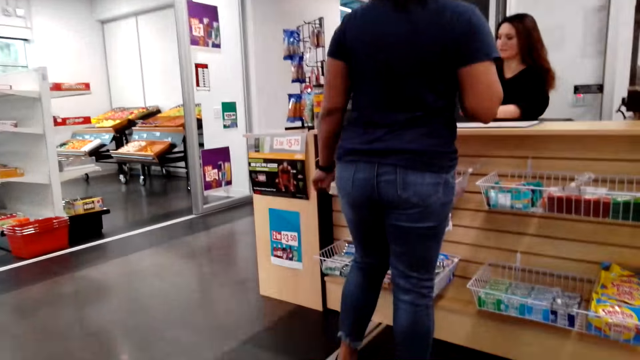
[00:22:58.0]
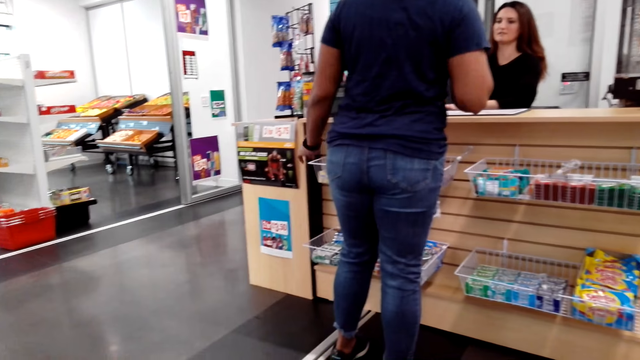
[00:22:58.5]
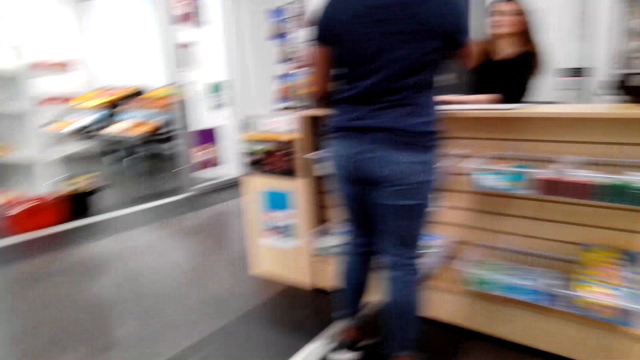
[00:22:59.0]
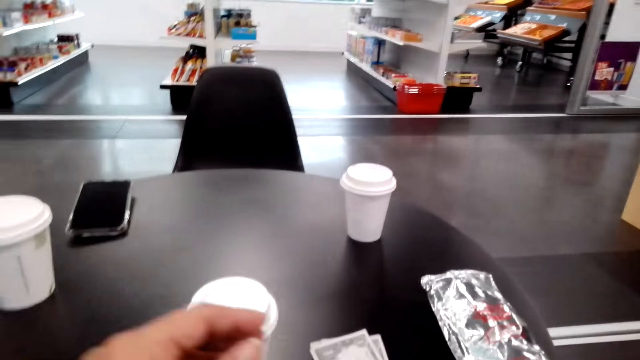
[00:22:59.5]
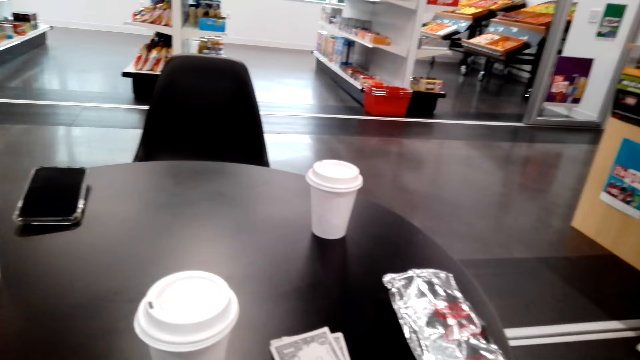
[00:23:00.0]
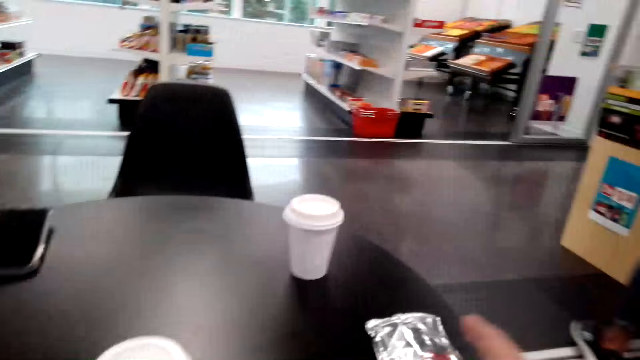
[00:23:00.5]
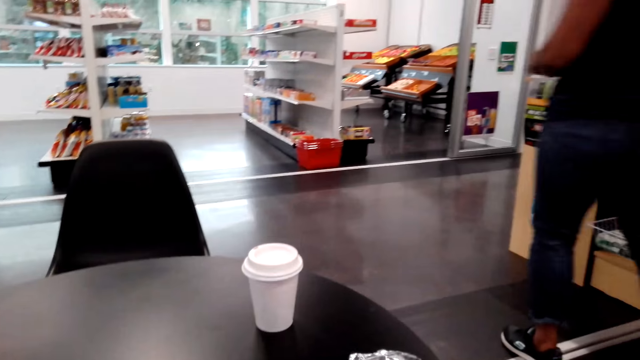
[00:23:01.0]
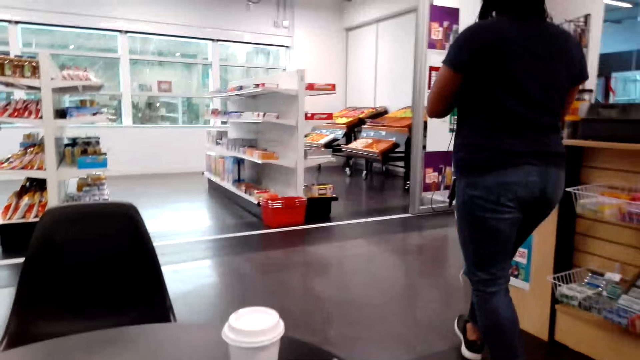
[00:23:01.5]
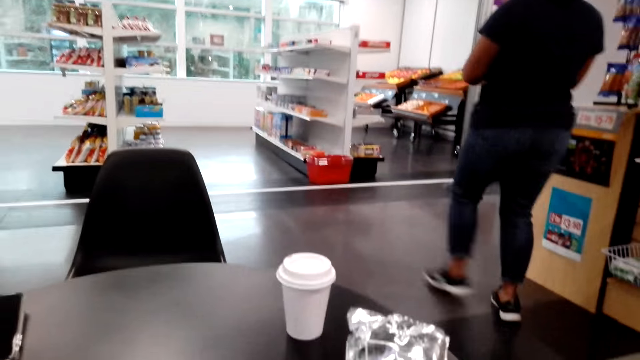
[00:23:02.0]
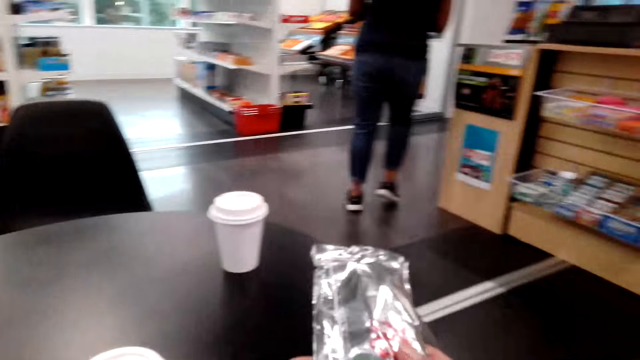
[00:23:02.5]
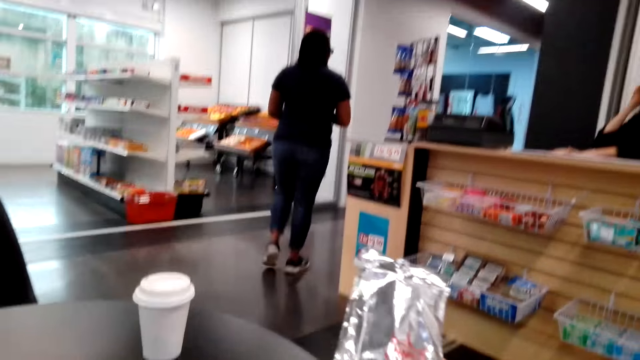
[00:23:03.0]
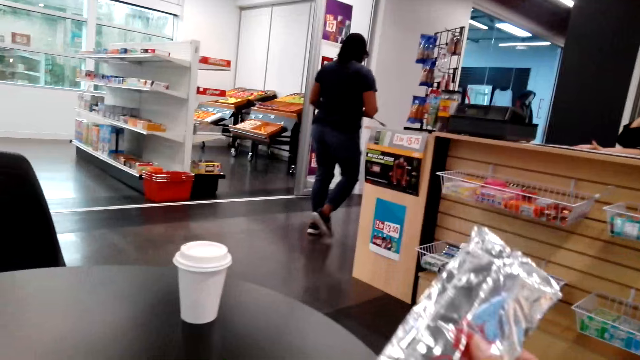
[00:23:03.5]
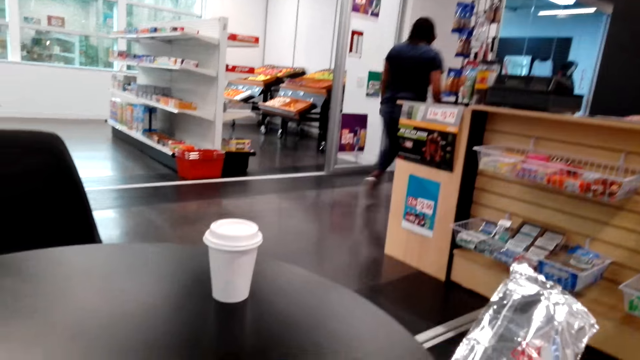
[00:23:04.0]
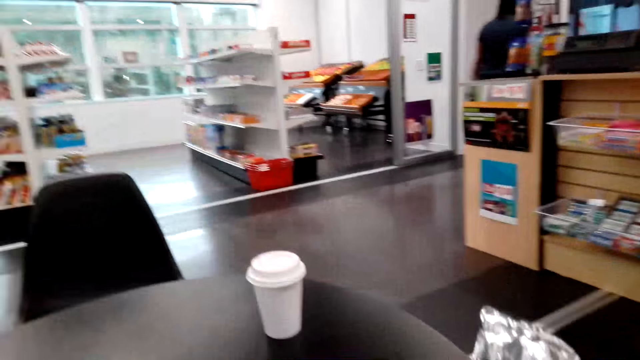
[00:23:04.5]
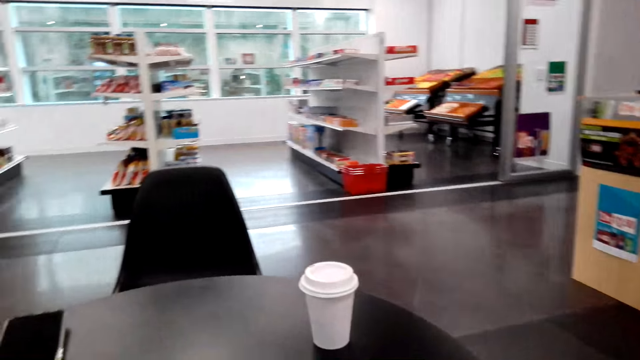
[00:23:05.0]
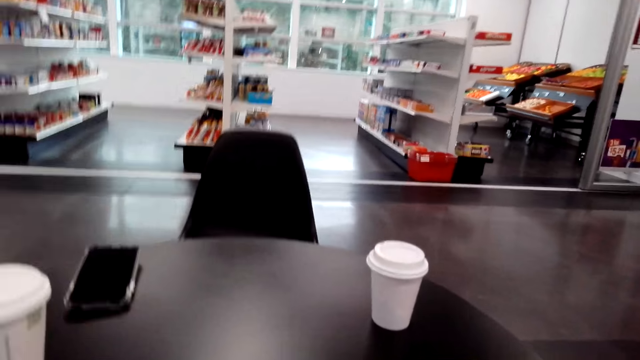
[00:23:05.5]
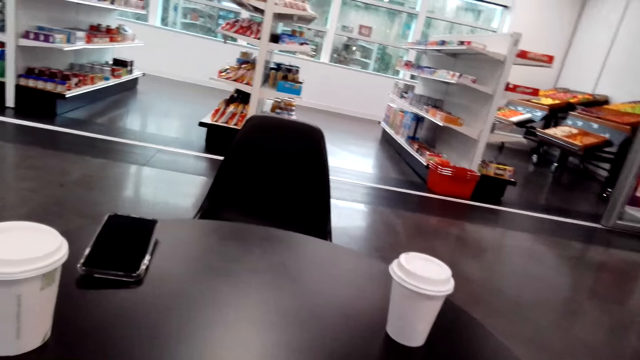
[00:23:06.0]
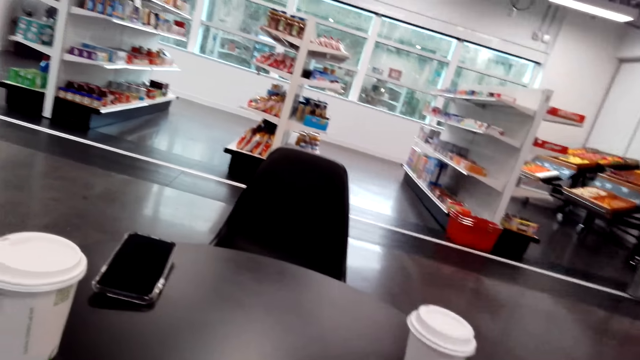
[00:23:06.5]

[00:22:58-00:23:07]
The camera wearer looks around and looks at a lady. They pick a plastic bag from the table and hold the bag.

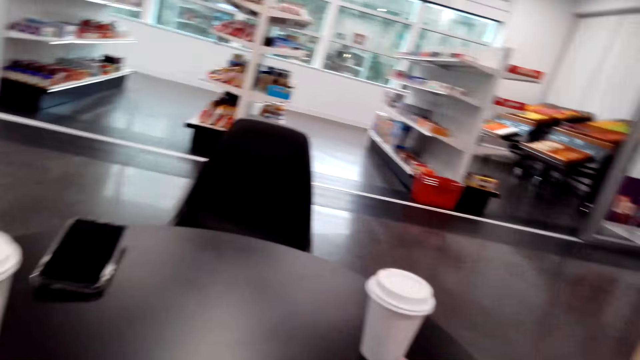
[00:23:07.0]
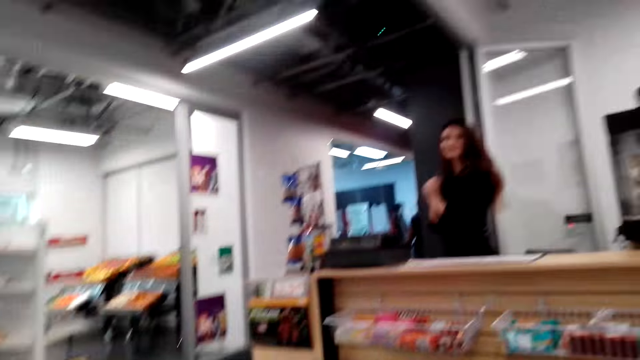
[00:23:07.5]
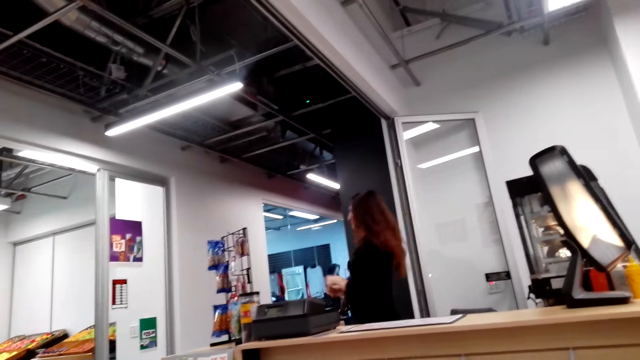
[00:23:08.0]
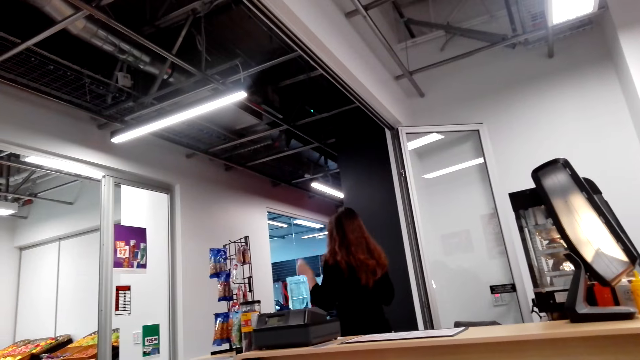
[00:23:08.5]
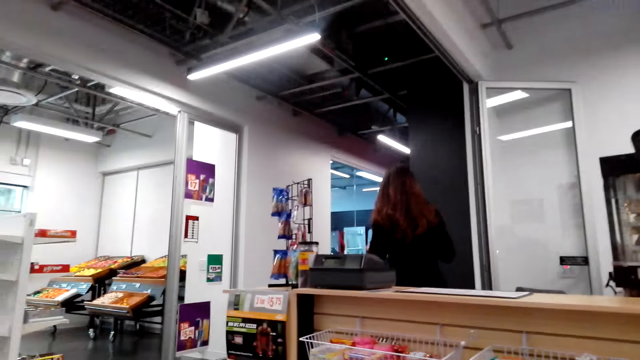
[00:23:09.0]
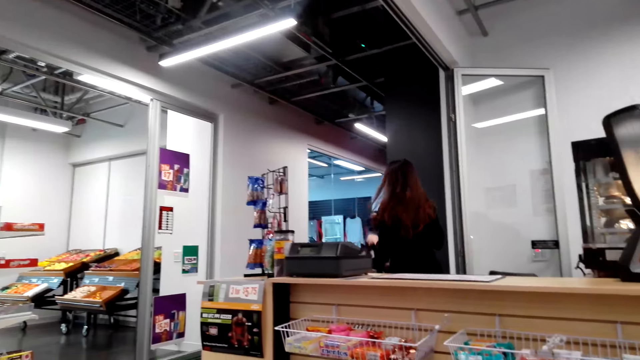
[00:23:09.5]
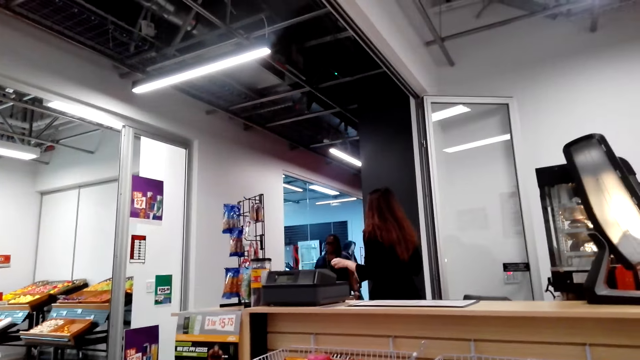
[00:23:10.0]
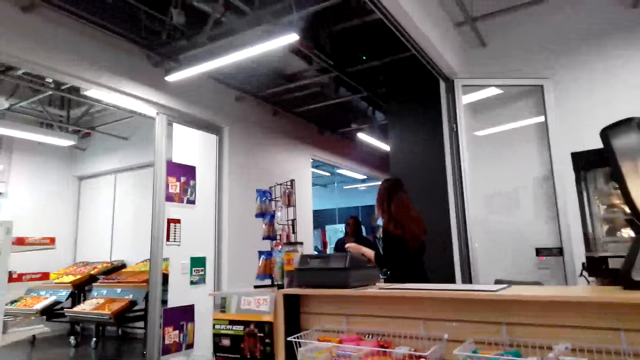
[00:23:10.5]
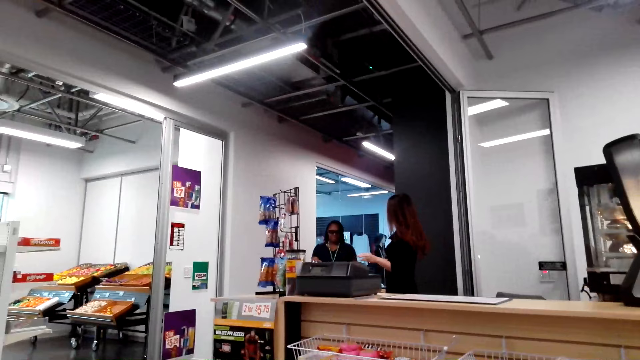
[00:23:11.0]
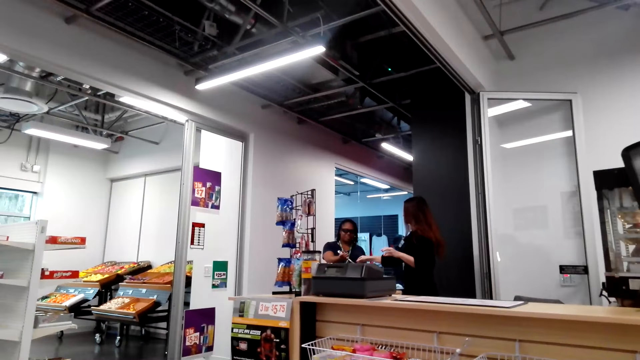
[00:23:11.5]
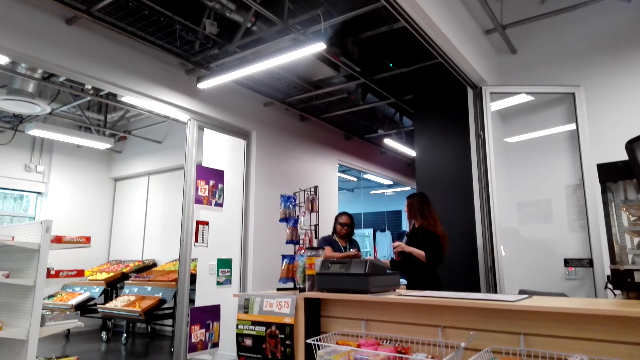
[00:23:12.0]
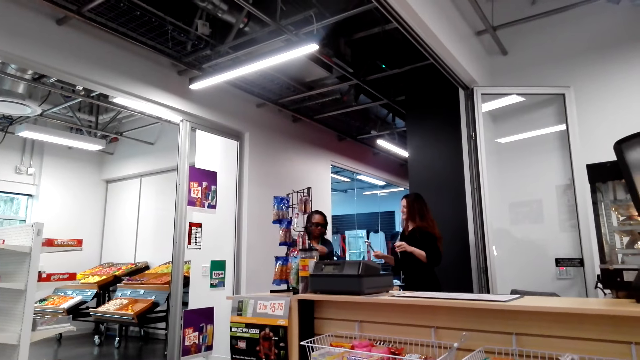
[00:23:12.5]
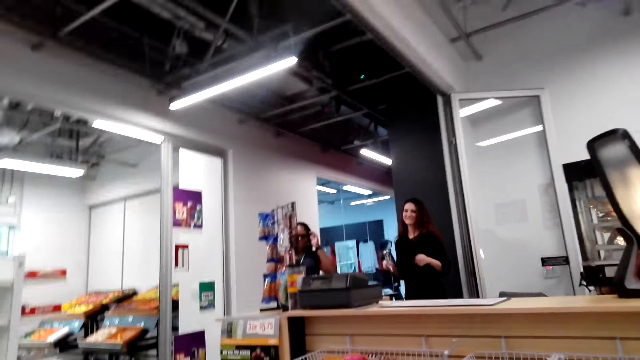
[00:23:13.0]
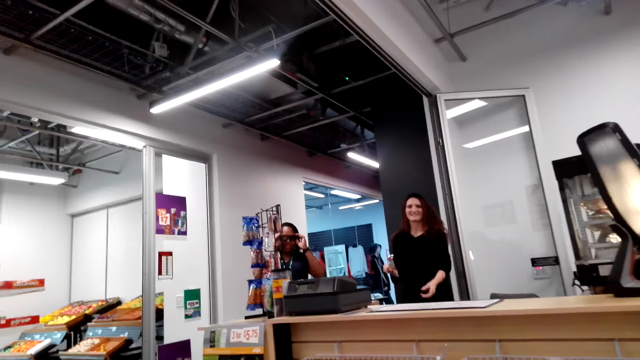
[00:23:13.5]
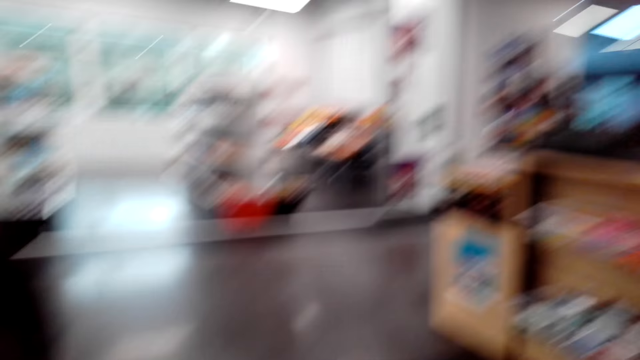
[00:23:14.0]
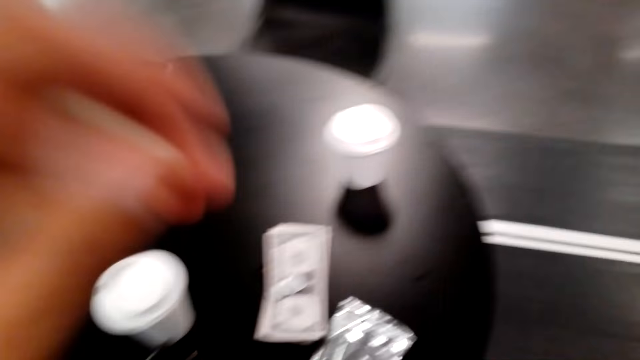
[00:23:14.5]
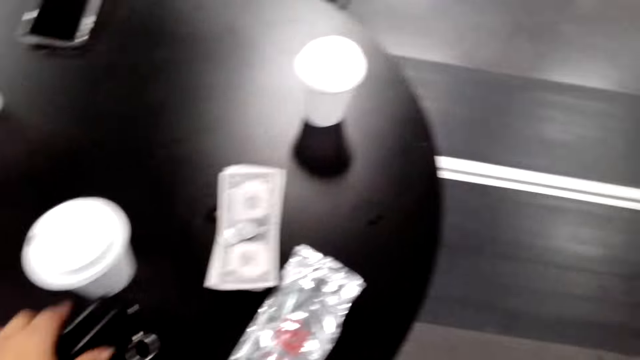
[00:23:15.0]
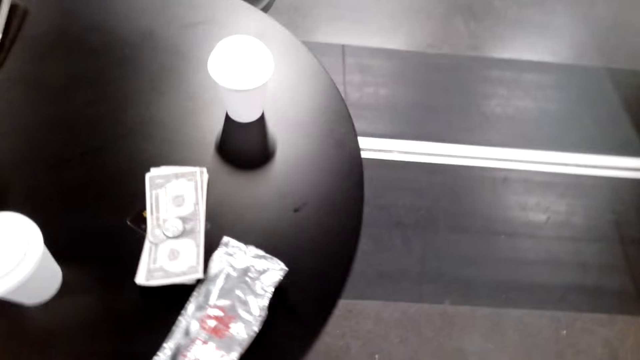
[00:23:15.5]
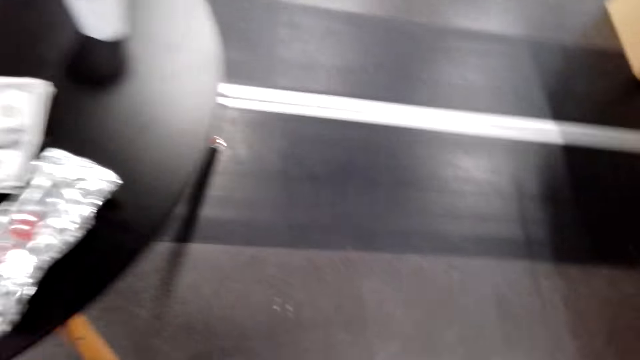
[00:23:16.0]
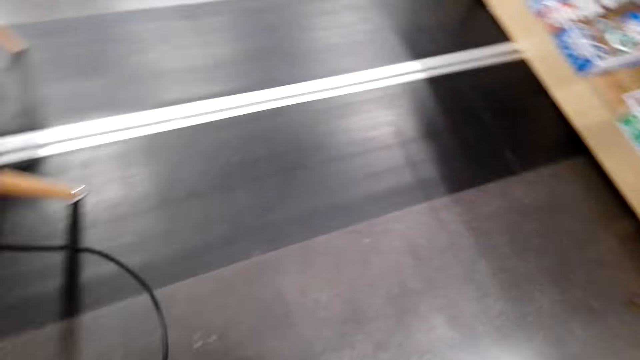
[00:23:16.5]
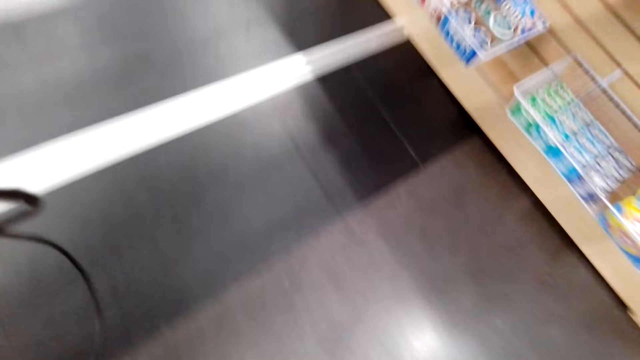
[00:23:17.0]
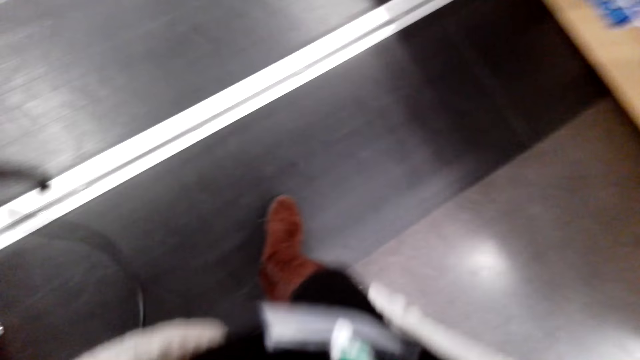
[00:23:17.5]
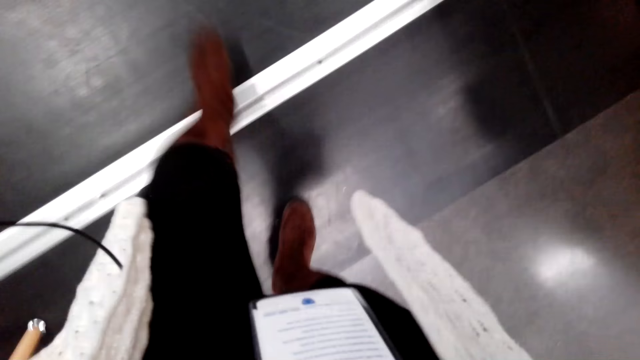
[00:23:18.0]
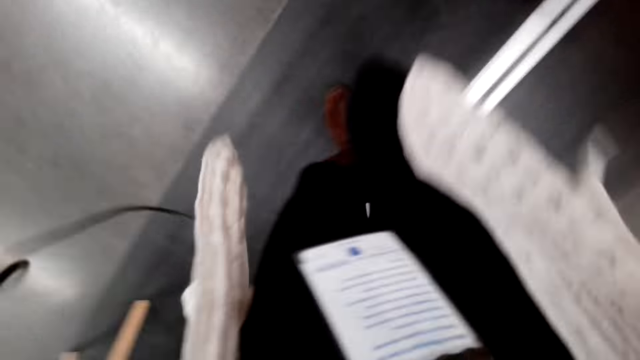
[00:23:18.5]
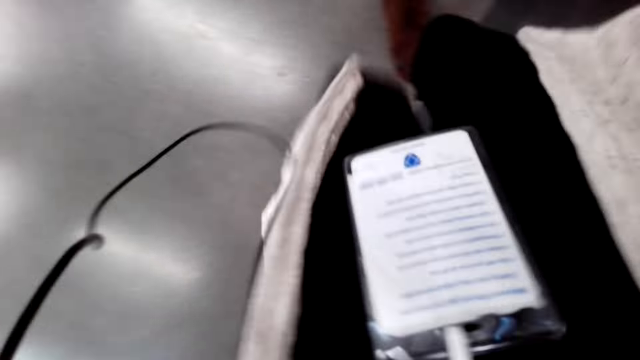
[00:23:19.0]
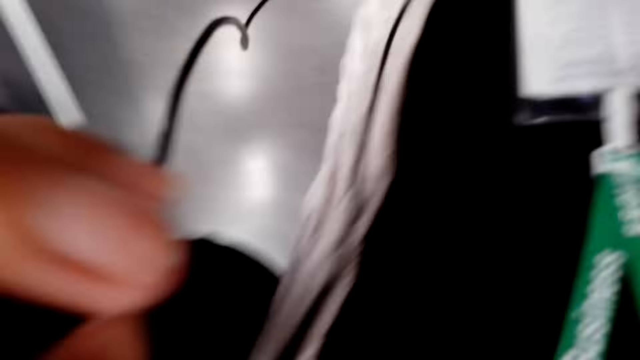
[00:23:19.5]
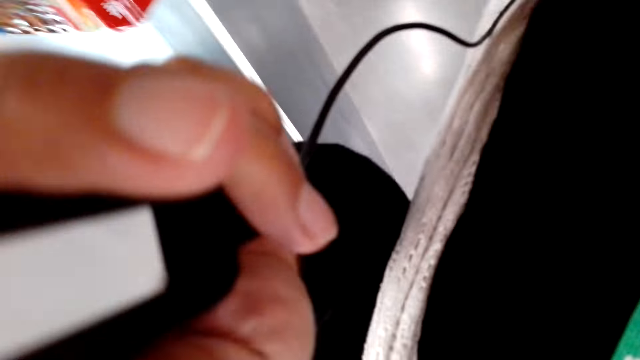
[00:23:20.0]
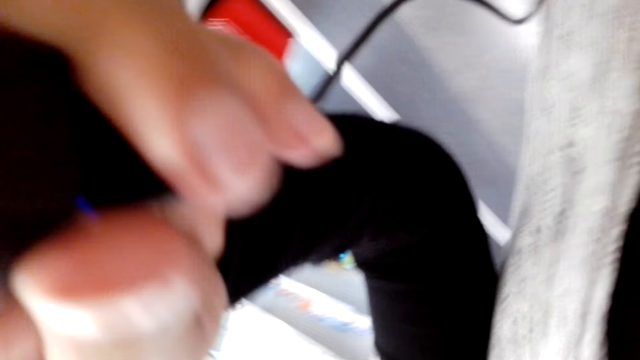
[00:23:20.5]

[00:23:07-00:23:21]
The camera wearer looks at a cashier. They look around. They talk. They take a cable on the table. They walk around.
